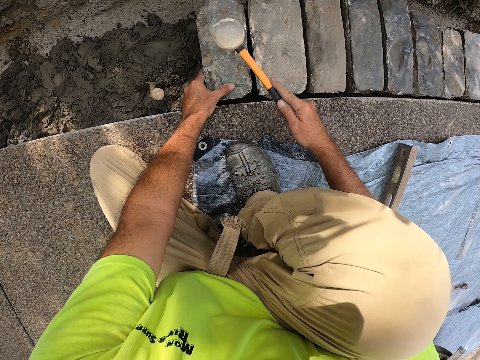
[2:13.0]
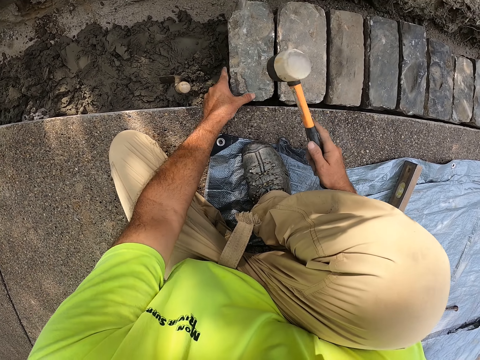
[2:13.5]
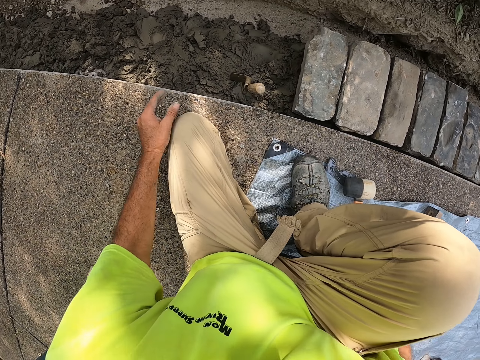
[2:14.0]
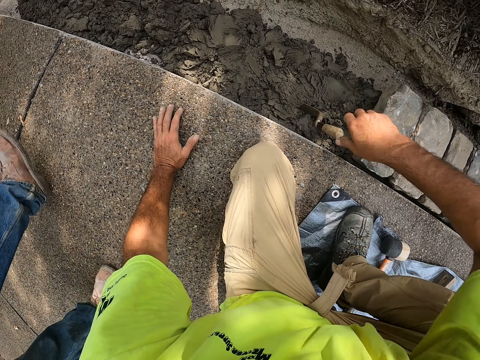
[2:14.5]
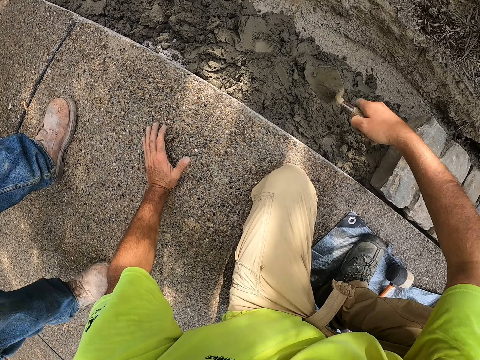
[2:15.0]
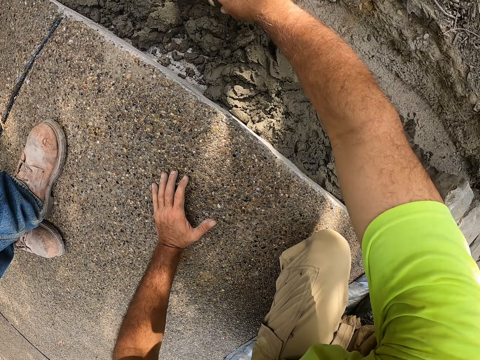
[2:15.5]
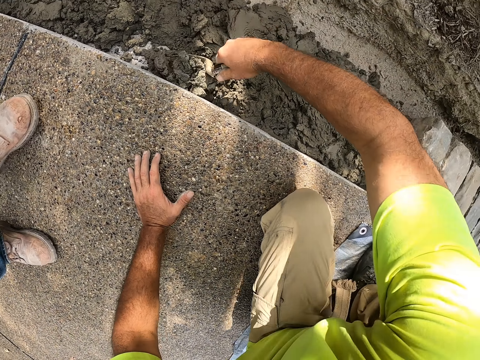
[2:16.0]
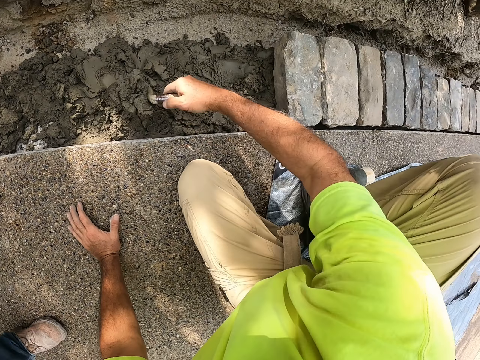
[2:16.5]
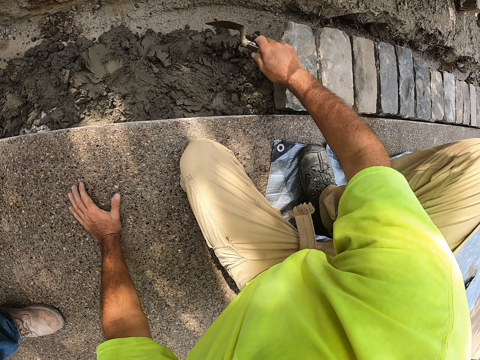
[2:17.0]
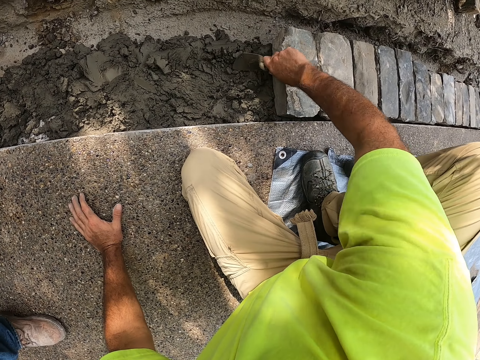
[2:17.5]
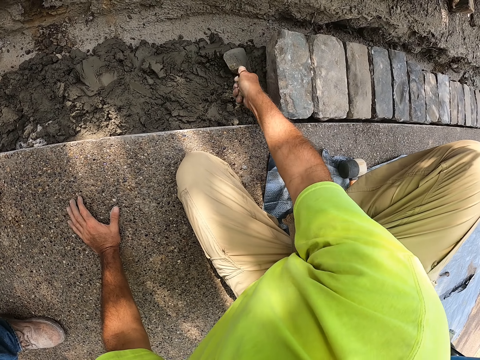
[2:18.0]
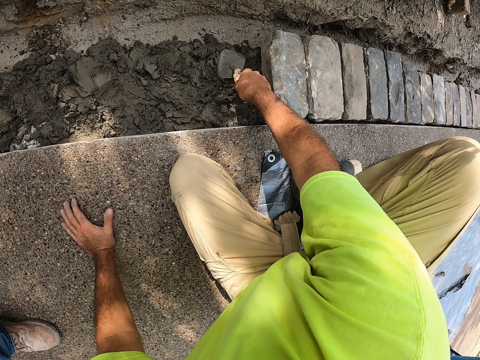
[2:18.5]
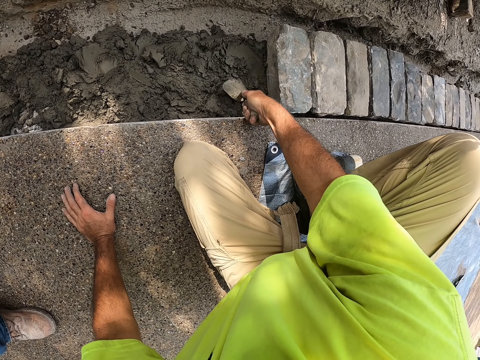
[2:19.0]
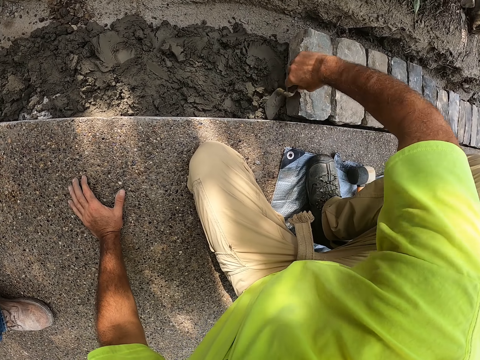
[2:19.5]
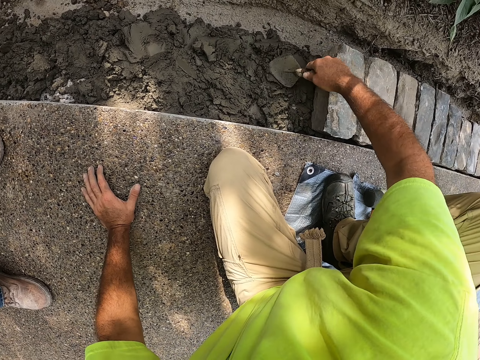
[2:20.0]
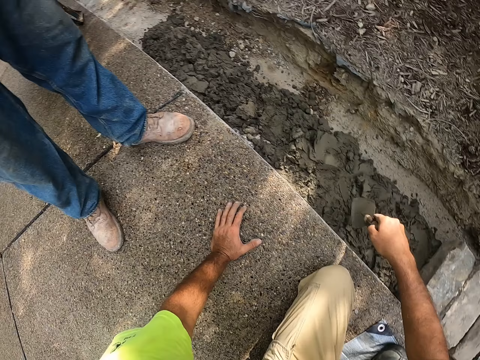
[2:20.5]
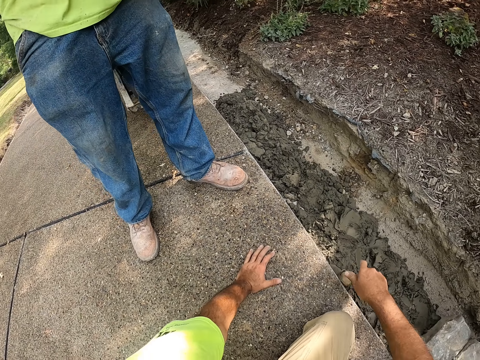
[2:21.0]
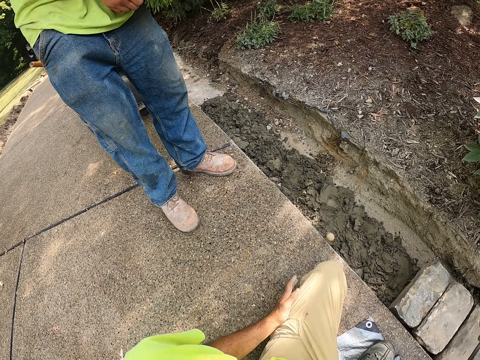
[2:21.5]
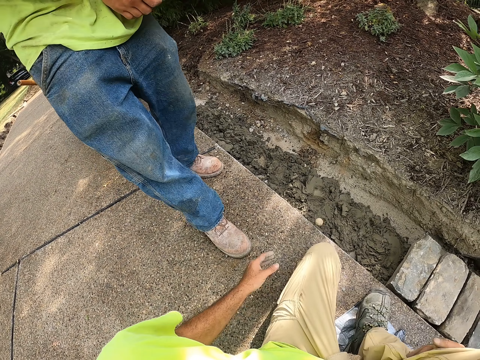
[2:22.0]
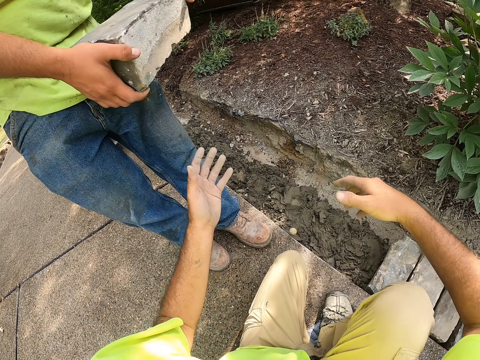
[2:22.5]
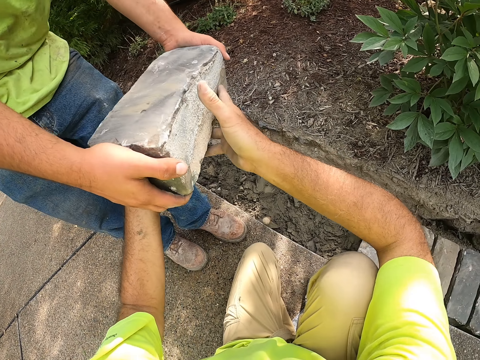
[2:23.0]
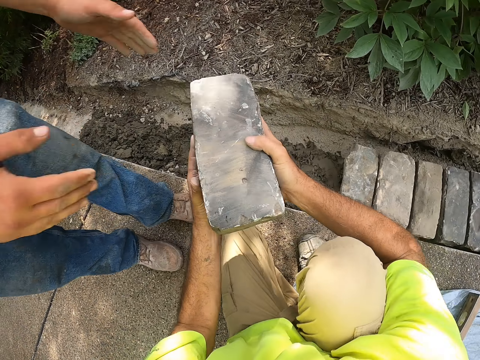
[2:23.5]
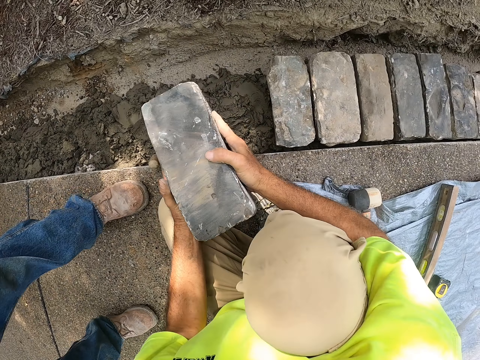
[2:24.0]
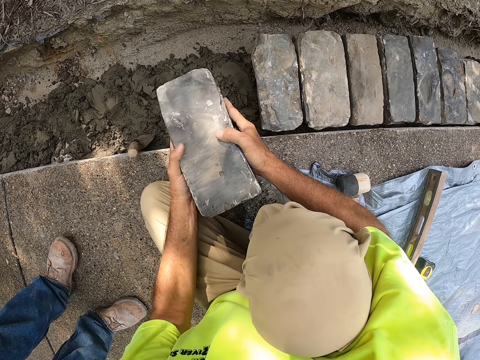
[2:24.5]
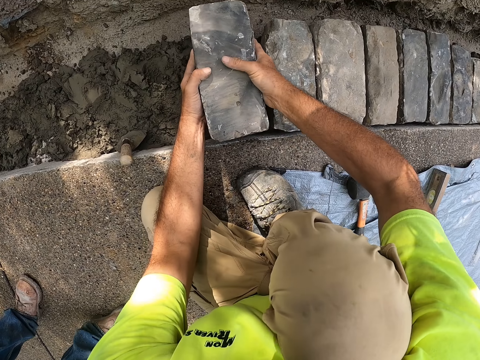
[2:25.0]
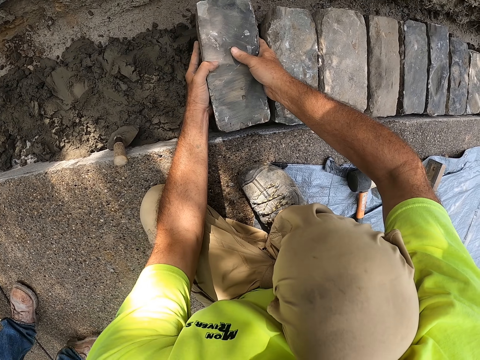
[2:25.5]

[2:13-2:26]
The camera wearer hits the brick with the mallet. They hold the hammer. They put the mallet on the tarp. They pick the trowel. They scoop the concrete. They pour the concrete. They spread the concrete. They hold the steel. A man takes a few steps. The camera wearer picks a brick from the man. They hold the brick with both hands.

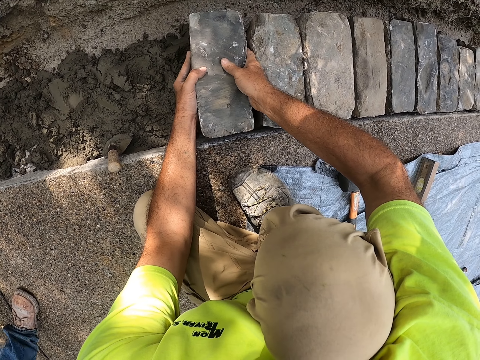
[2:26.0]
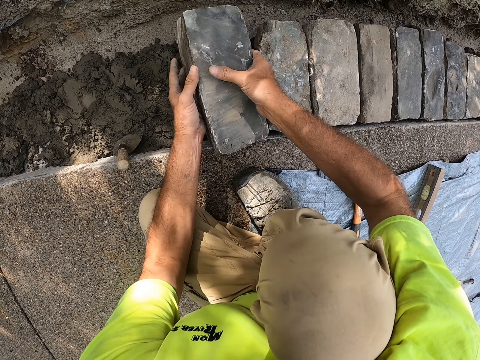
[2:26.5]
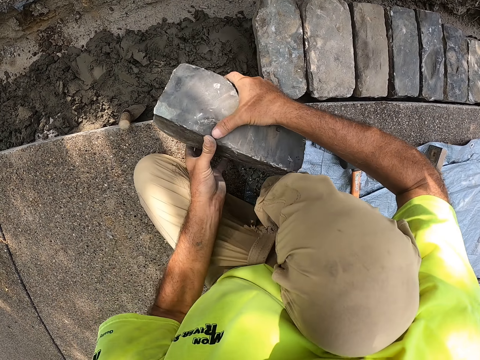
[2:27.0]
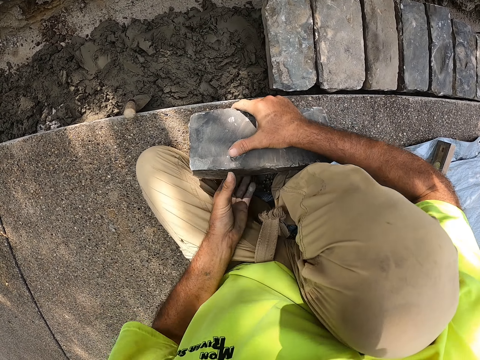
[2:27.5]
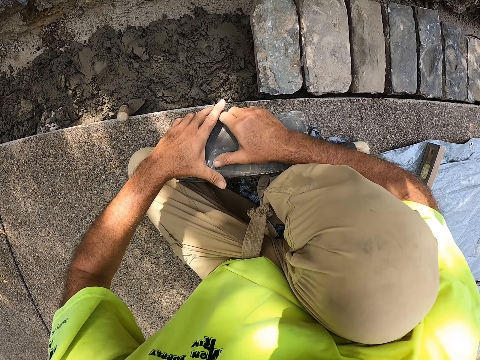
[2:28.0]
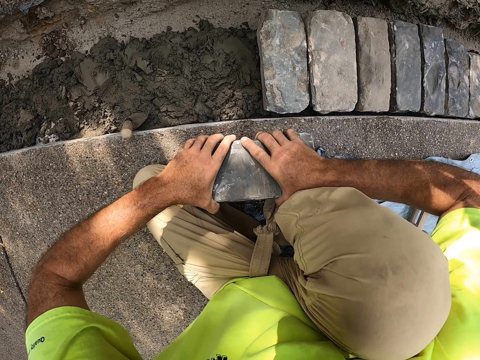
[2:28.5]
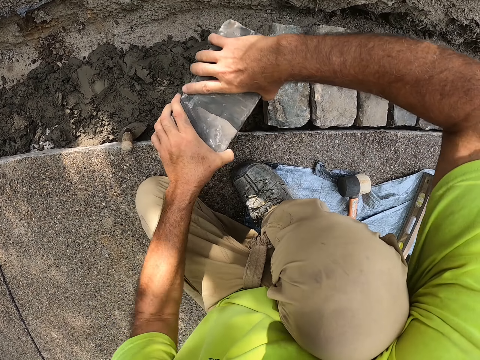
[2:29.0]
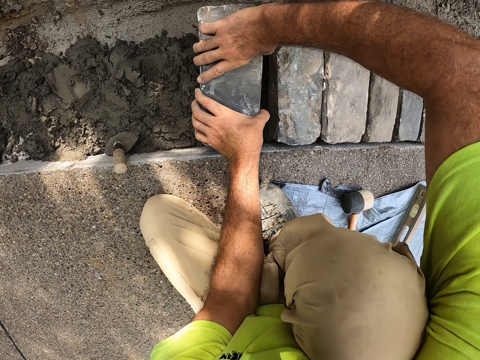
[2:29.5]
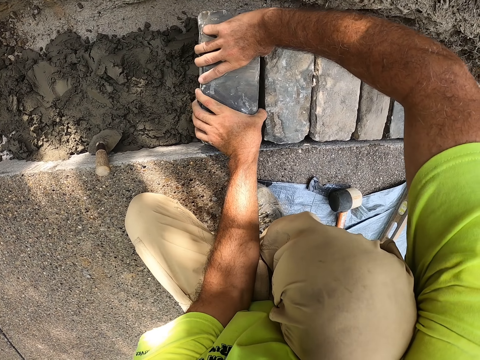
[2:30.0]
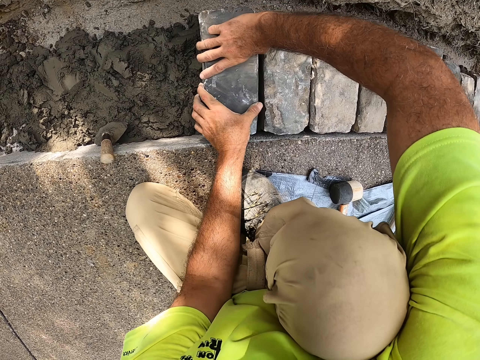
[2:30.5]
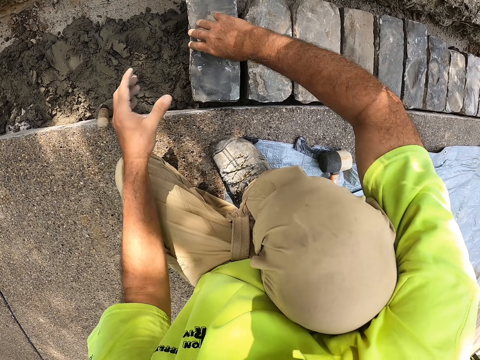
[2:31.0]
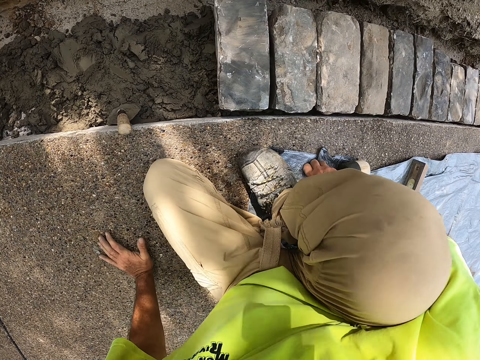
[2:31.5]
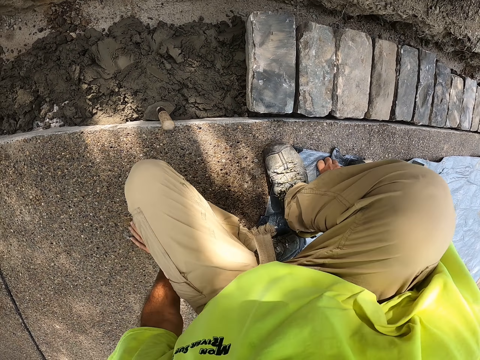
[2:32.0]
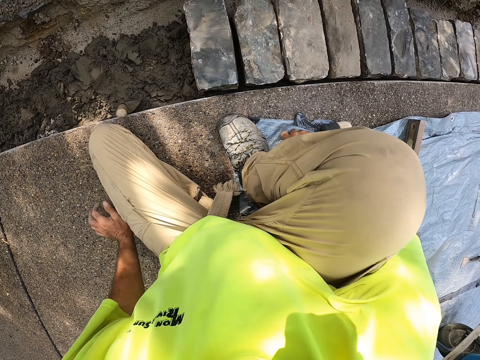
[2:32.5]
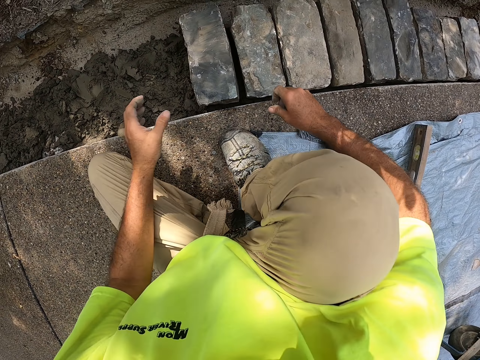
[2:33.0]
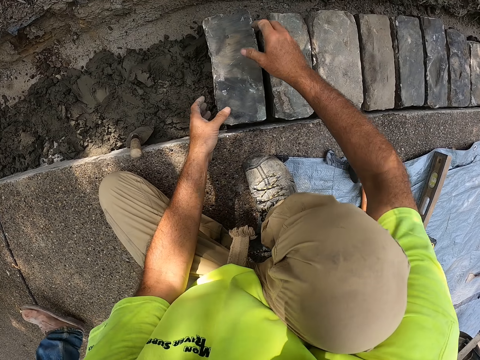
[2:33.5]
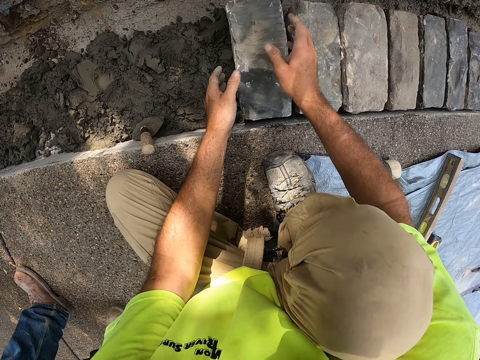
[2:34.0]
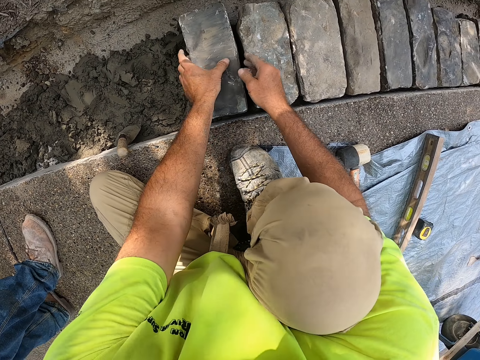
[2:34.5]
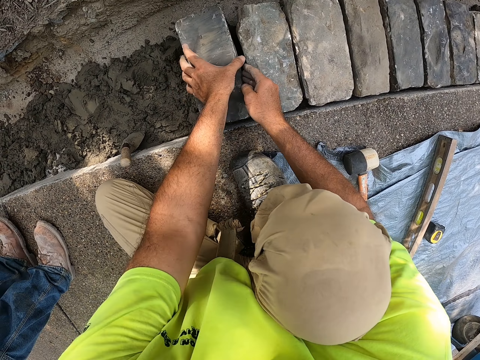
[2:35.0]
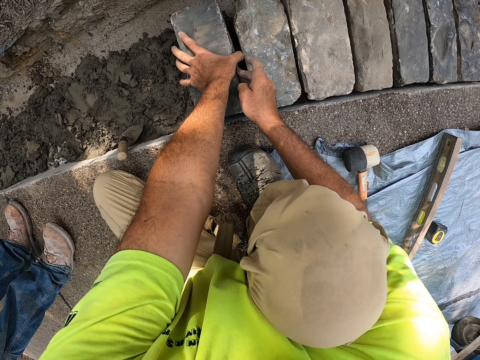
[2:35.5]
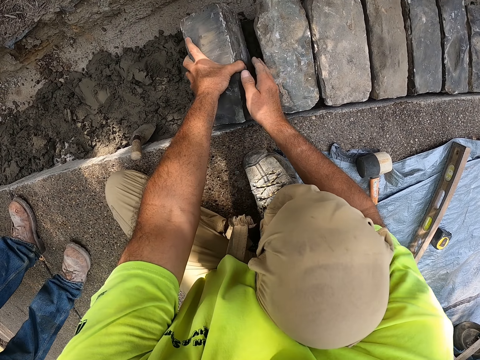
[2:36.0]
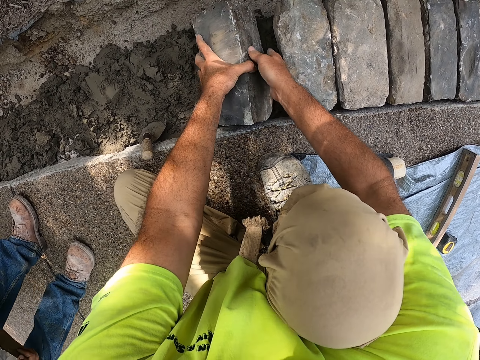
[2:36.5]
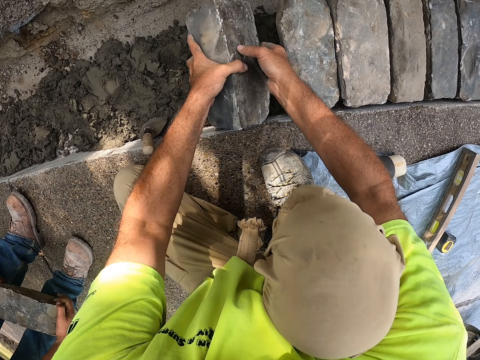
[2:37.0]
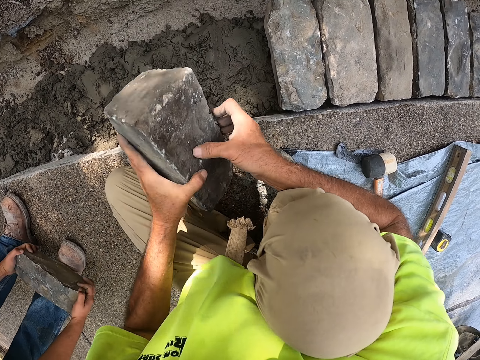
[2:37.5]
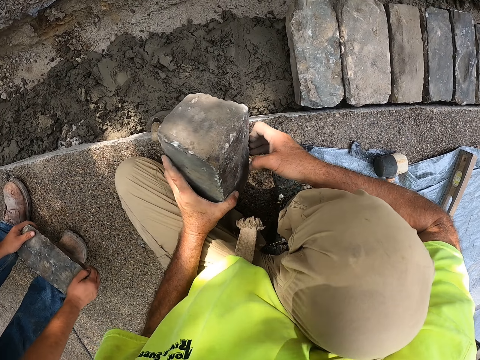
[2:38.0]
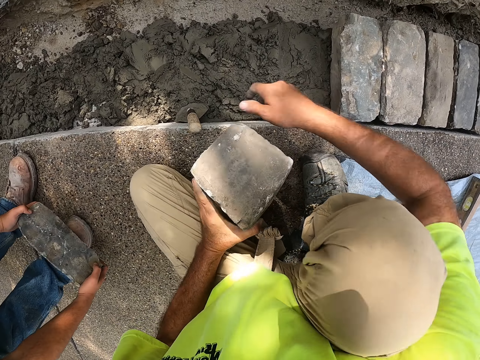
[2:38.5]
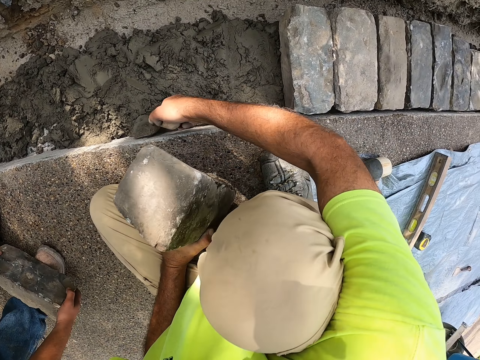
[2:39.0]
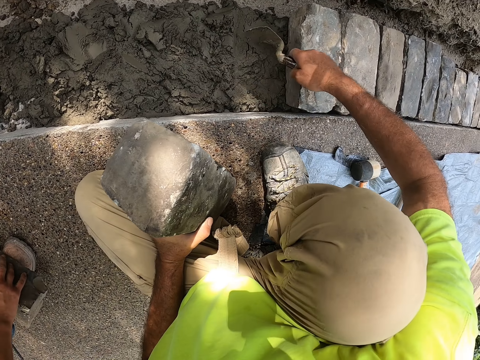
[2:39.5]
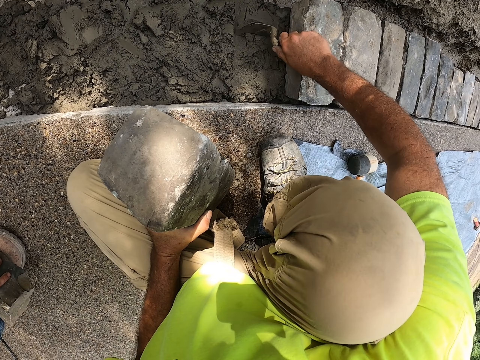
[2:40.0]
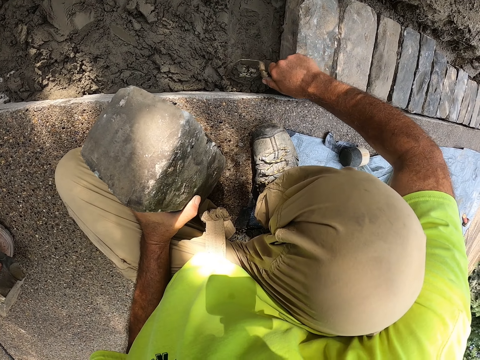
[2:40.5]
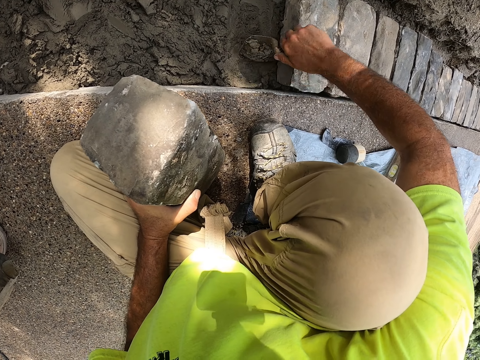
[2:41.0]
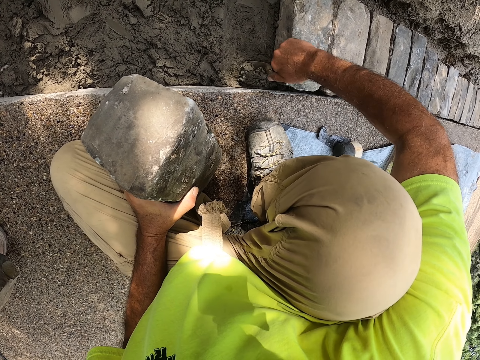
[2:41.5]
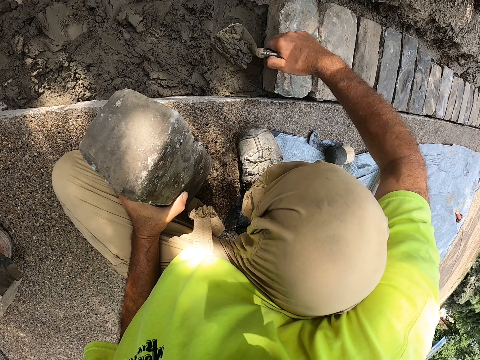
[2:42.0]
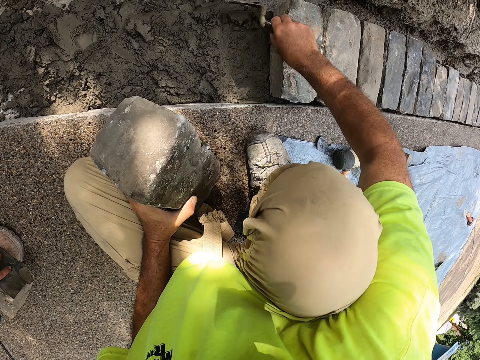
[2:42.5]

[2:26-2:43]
The camera wearer puts the brick on the foot. They put the brick on the concrete. They move. They lift the brick. They hold the brick with both hands. A man puts a brick on his foot. The camera wearer picks a trowel. They remove concrete with the trowel.
